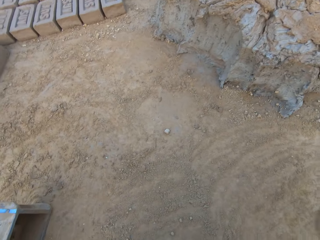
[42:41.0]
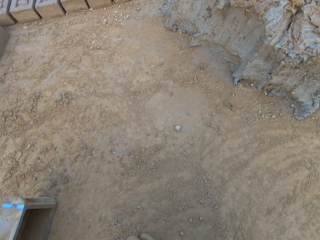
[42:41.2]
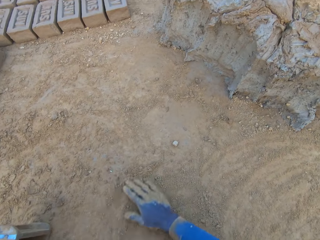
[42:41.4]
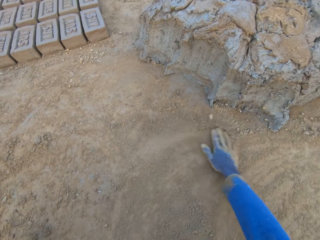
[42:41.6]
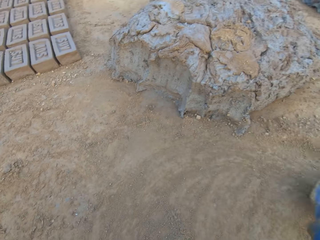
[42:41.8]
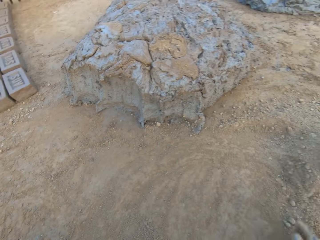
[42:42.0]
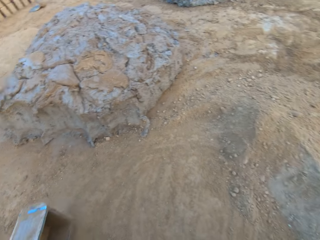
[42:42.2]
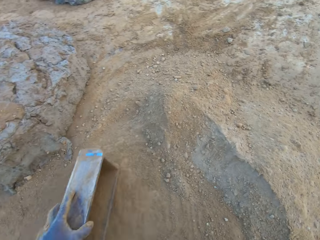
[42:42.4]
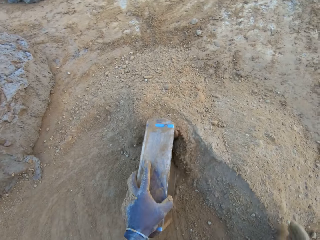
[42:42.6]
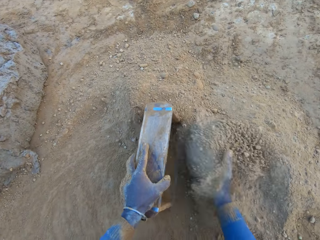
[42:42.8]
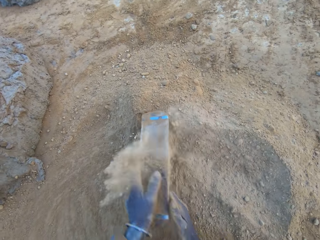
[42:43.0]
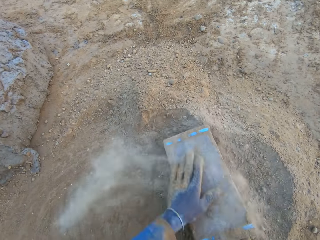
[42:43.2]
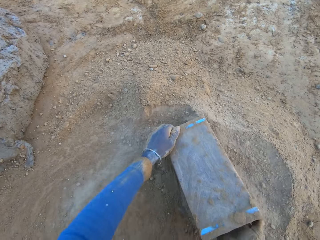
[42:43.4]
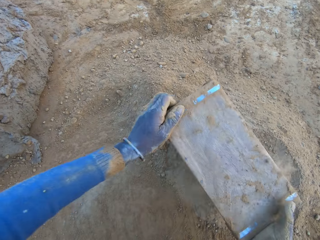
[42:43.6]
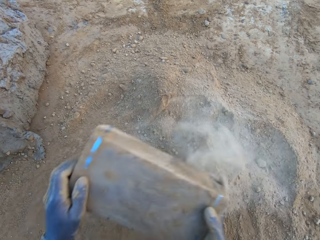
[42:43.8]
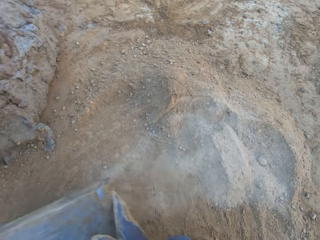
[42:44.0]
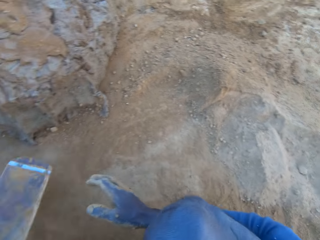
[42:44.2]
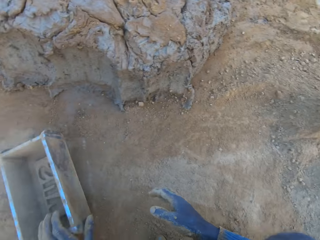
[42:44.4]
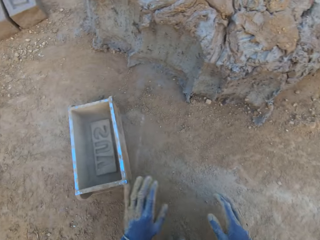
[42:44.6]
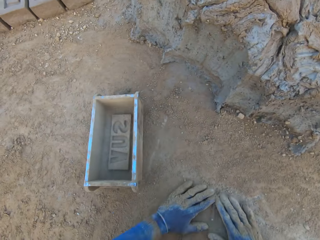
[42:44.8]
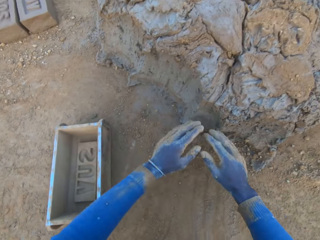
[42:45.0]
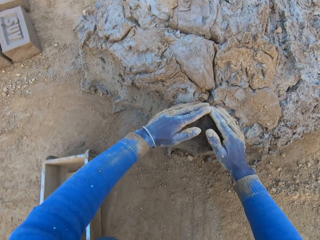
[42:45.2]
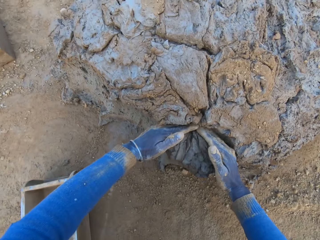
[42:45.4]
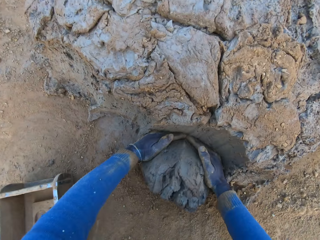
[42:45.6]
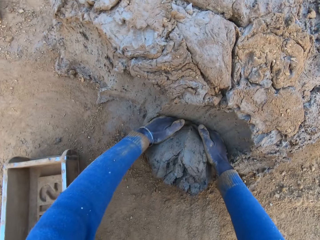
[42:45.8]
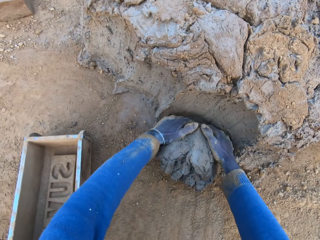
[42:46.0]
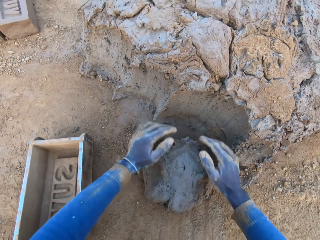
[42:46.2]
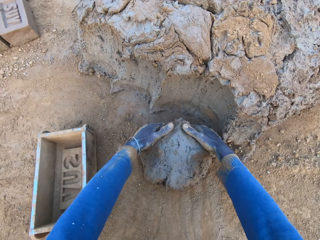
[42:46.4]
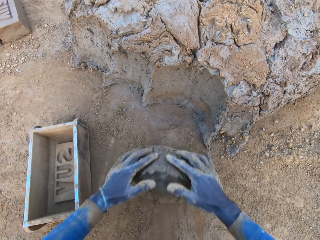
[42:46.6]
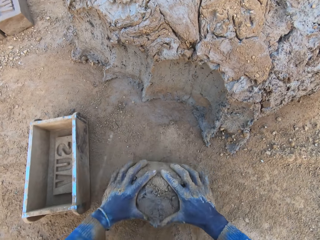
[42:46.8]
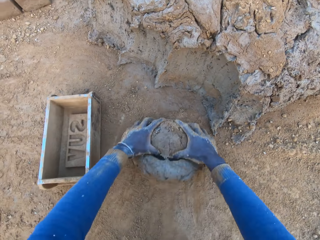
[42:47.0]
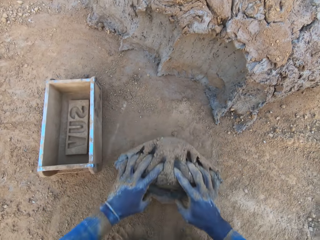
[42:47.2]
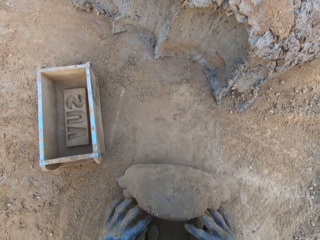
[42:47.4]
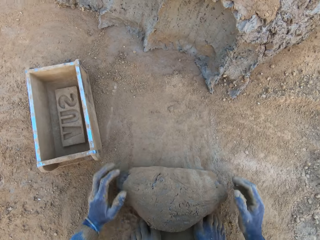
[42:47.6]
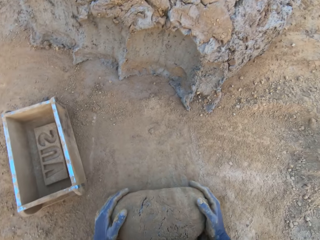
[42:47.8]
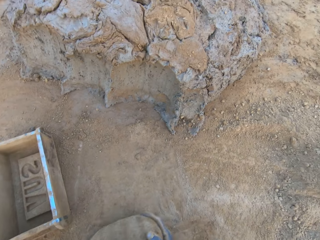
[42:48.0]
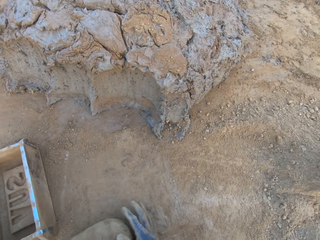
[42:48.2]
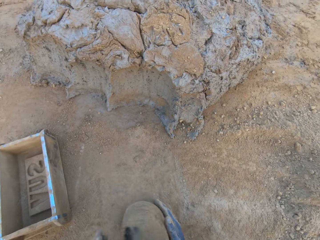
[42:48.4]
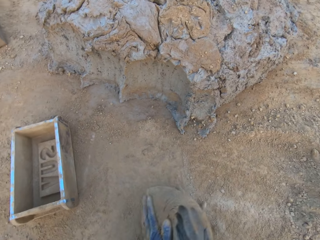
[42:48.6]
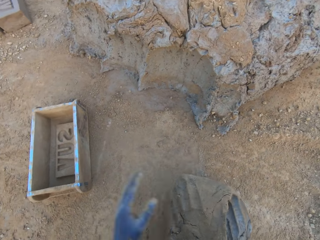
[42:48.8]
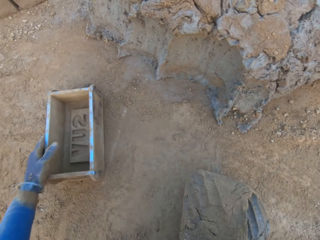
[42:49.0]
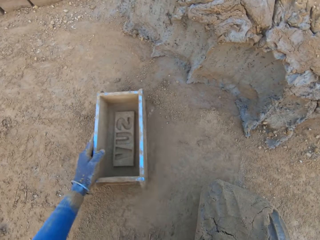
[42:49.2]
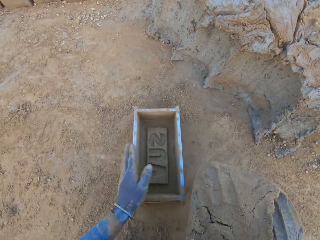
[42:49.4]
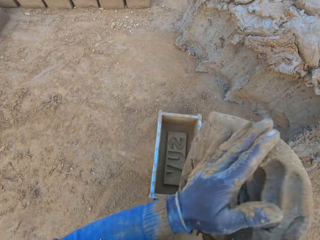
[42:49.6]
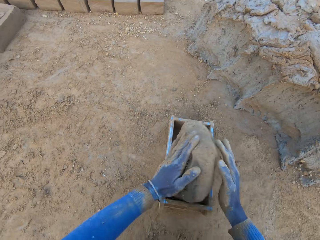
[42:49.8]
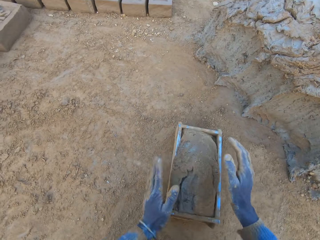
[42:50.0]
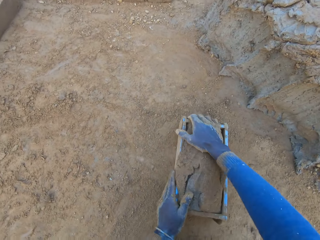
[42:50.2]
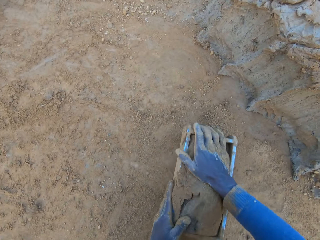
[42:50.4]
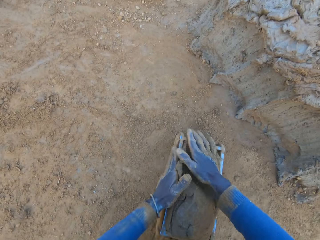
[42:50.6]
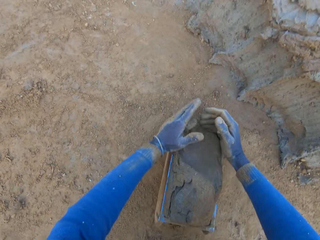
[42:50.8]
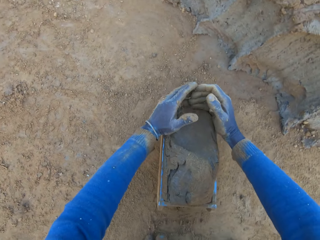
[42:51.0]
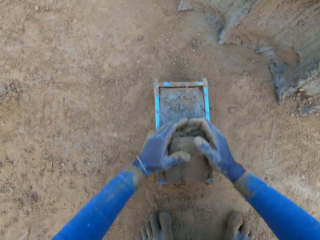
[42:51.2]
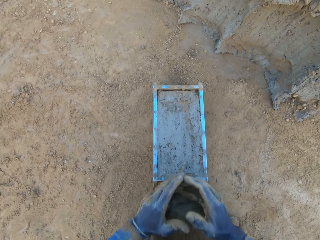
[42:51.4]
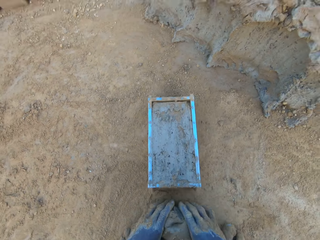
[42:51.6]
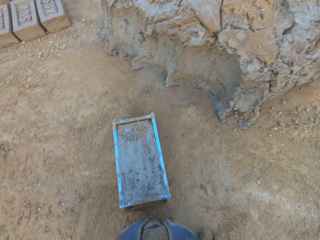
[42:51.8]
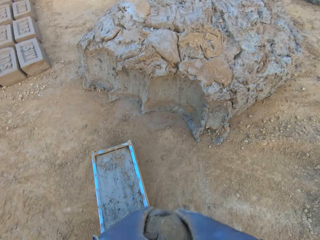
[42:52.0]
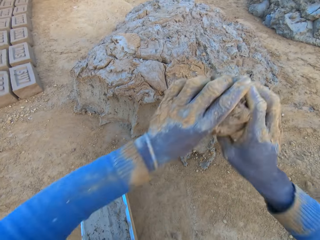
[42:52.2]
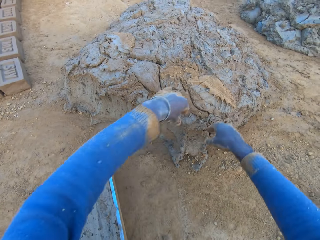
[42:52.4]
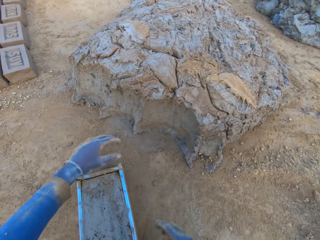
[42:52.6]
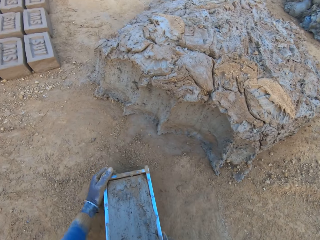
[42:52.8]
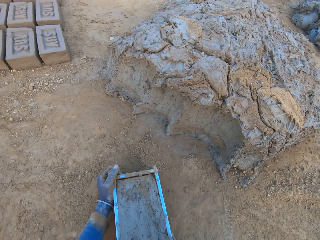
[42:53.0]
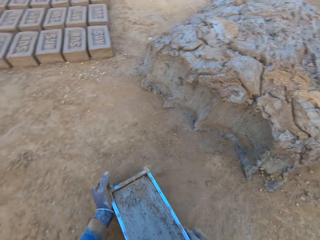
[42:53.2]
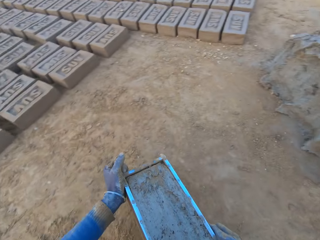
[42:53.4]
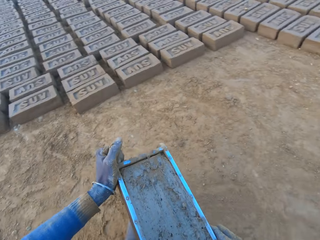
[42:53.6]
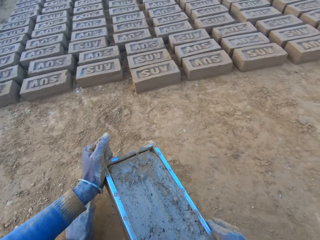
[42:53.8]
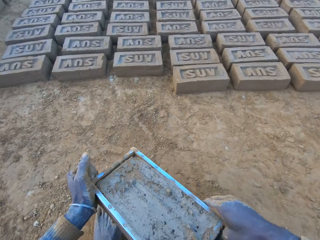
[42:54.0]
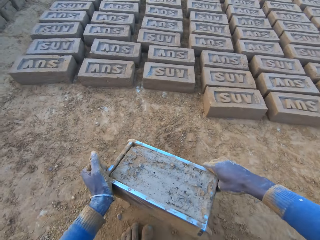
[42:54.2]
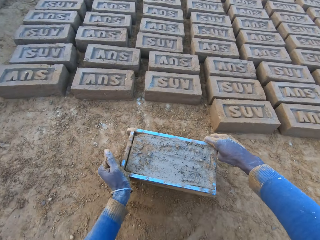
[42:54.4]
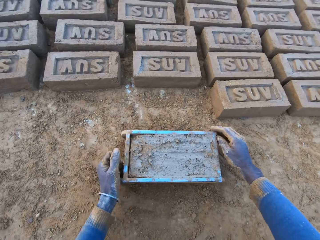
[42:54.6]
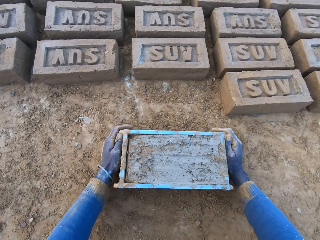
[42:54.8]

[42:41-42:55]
The camera wearer takes a mold. He wipes the mold in the soil. He pours sand from the ground into the iron brick mold with his right hand. He removes the sand from the iron brick mold. He drops the iron brick mold on the ground near the mud. He wipes his hands on the soil. He cuts a portion of the concrete or mud from a heap of concrete with his hands. He rolls the mud on the ground. He mixes the concrete with his hands. He takes the mud. He shifts the iron brick mold on the ground with his left hand. He drops the concrete in the iron brick mold. He compresses the mud in the mold. He removes the excess concrete from the iron brick mold. He drops the excess concrete on the heap of concrete on the ground. He carries the iron brick mold from the ground with his two hands.

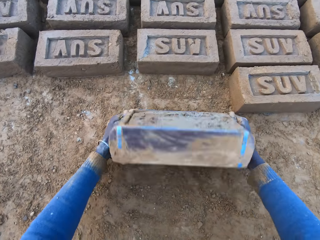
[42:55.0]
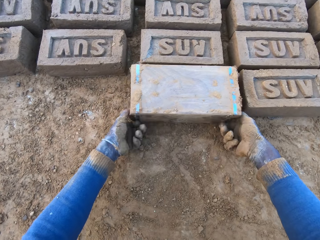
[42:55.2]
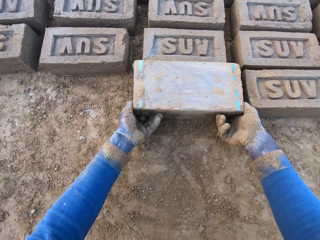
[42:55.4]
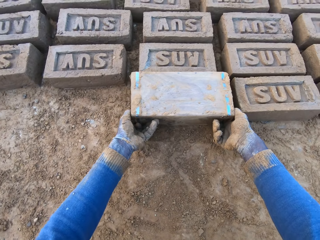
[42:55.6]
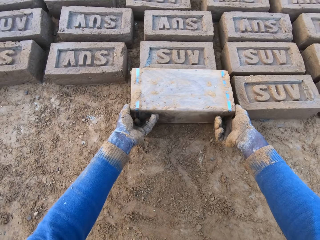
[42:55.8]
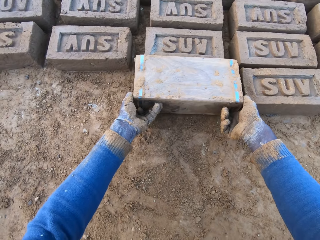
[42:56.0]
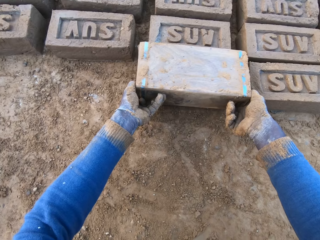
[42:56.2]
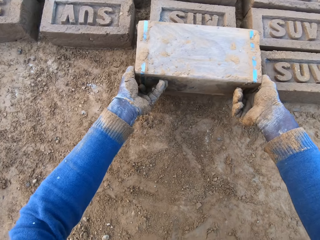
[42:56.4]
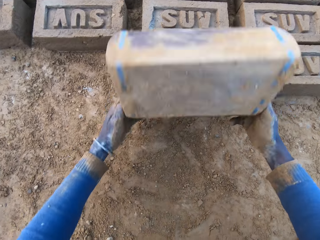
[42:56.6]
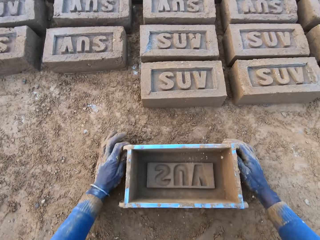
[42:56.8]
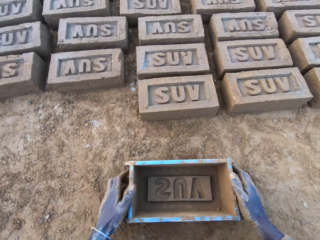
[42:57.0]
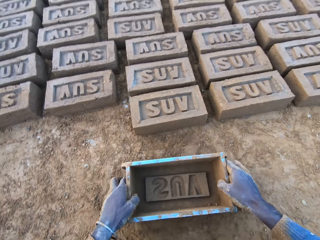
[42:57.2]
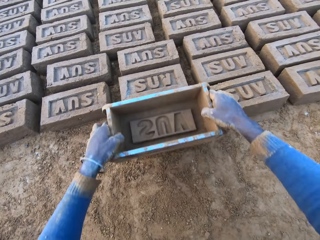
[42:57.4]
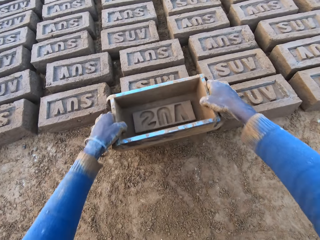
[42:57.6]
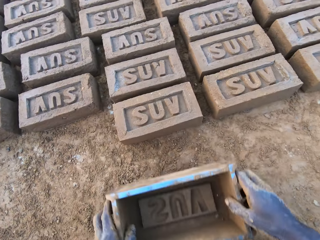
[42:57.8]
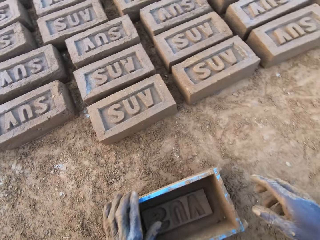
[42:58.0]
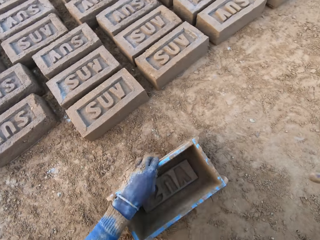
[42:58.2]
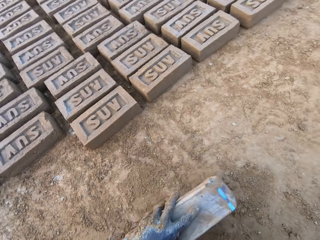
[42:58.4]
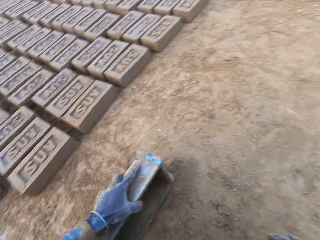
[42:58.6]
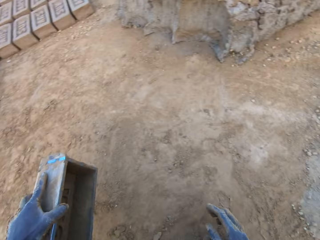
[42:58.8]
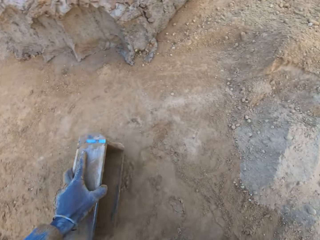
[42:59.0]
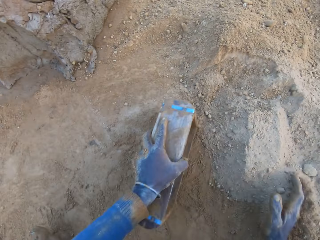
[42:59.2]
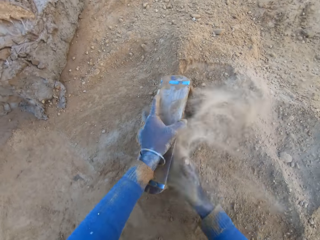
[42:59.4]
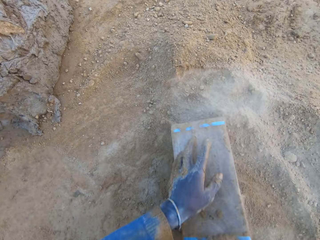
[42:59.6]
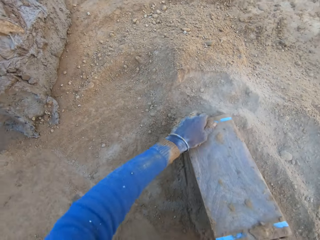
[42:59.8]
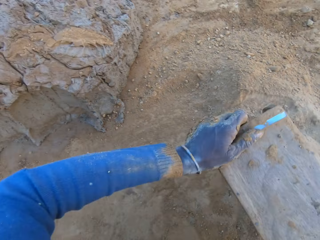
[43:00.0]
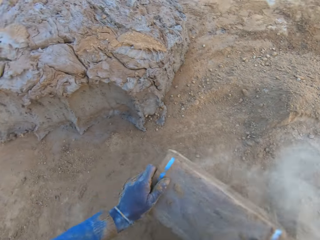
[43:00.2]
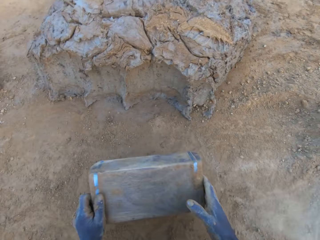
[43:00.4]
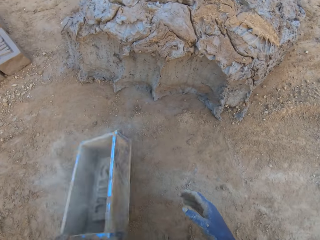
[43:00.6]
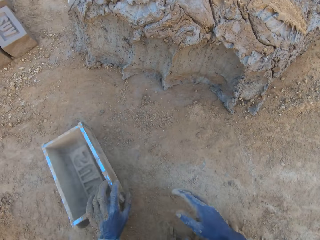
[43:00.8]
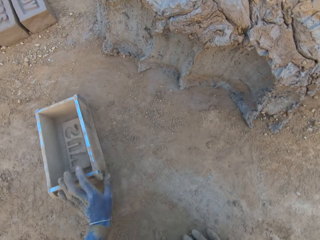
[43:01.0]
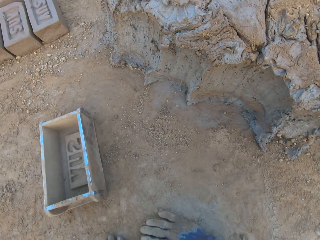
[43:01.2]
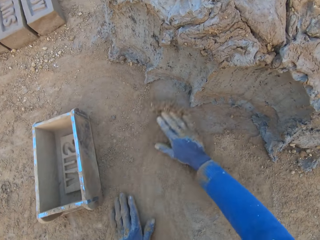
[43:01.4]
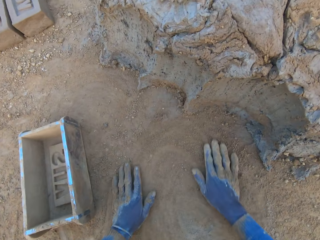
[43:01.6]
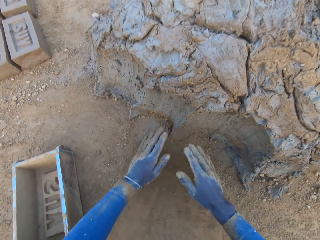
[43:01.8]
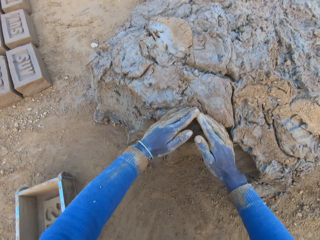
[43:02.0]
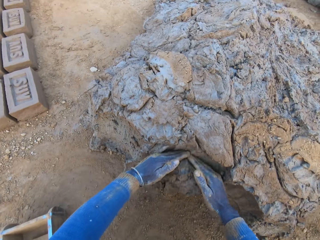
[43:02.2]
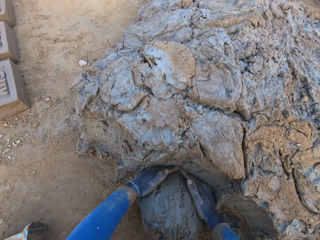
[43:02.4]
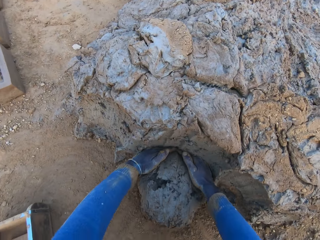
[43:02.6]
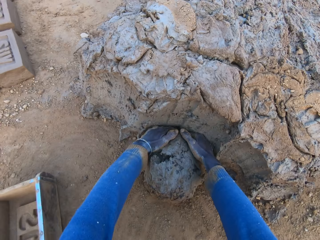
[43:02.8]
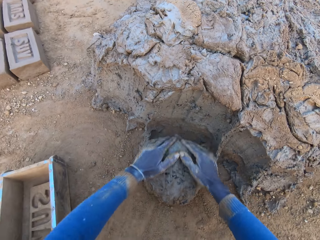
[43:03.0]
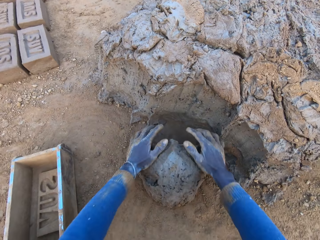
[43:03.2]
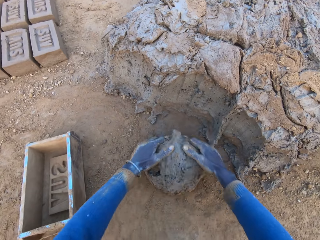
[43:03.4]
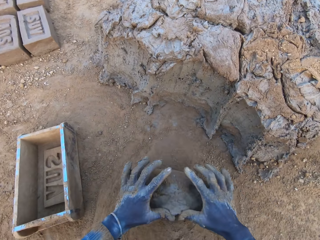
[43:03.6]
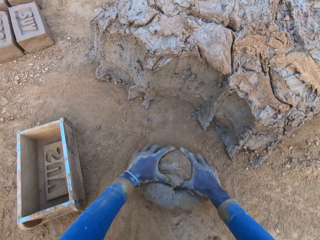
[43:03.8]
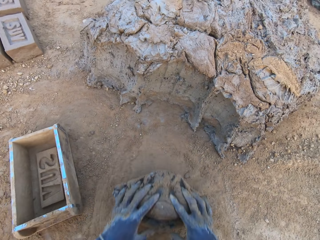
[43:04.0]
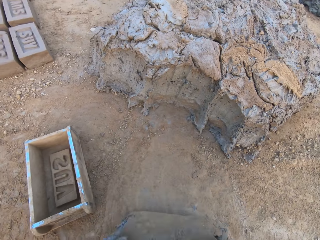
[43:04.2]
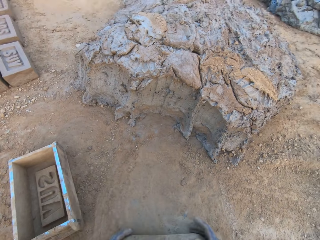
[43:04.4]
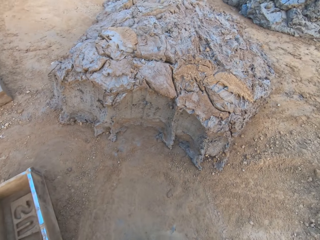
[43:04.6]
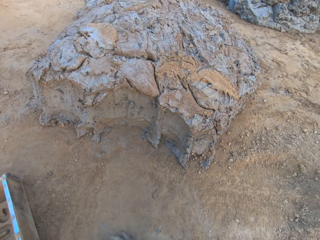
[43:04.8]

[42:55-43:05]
The camera wearer drops the iron brick mold on the ground beside other bricks. He turns the iron brick mold on the ground. He lifts the mold. He drops the iron brick mold on the ground. He takes the mold. He holds a brick on the ground with the mold. He hits the brick with the iron brick mold in his hands. He drops the mold. He takes the mold. He wipes the mold in the soil. He pours sand from the ground into the iron brick mold with his right hand. He removes the sand from the iron brick mold. He drops the iron brick mold on the ground near the mud. He wipes his hands on the soil. He cuts a portion of the concrete or mud from a heap of concrete with his hands. He rolls the mud on the ground. He mixes the concrete with his hands.
